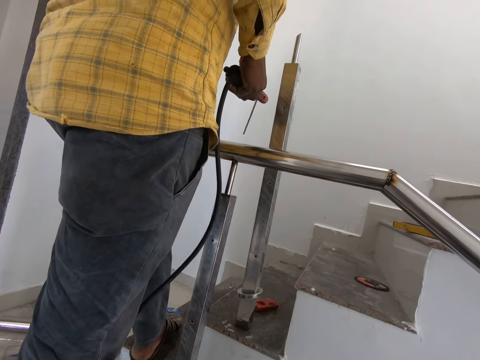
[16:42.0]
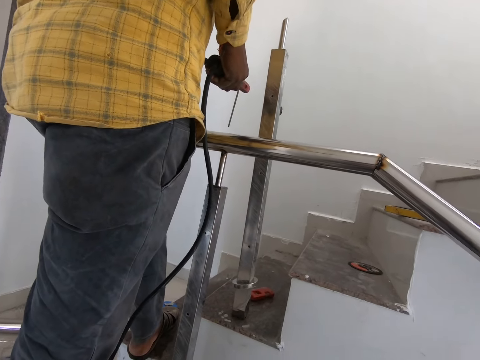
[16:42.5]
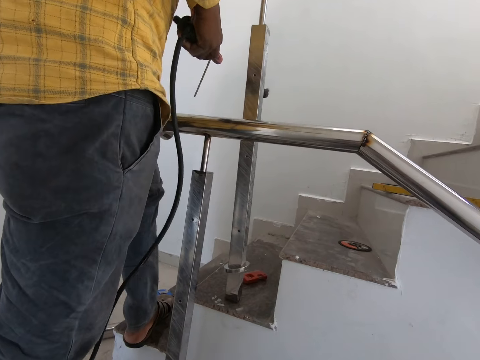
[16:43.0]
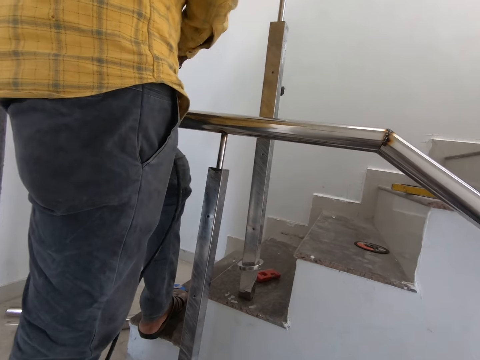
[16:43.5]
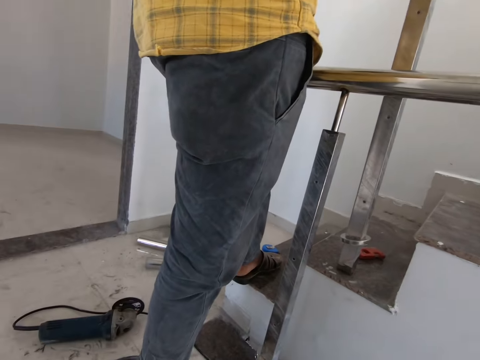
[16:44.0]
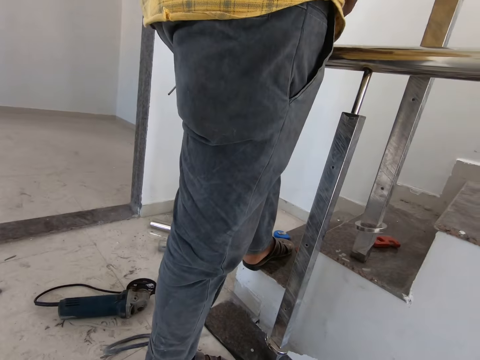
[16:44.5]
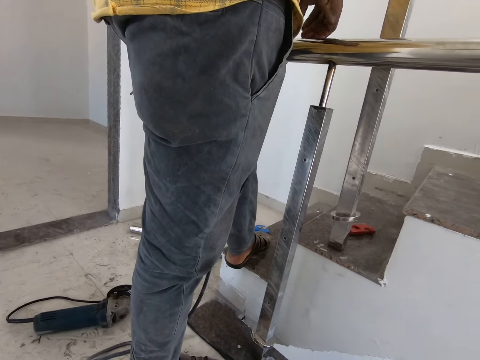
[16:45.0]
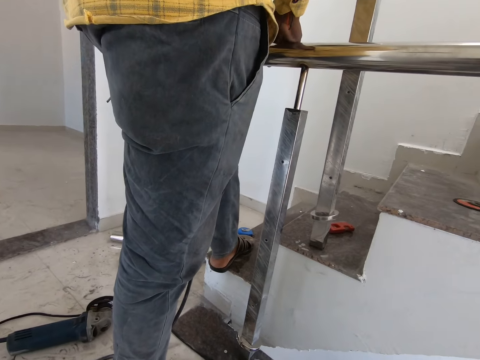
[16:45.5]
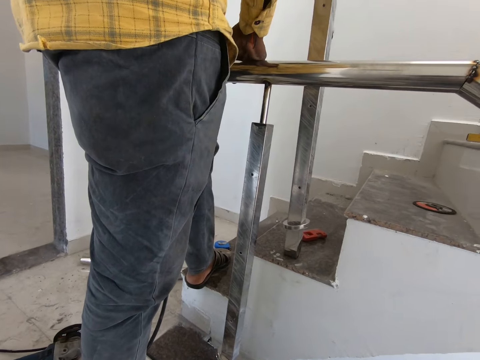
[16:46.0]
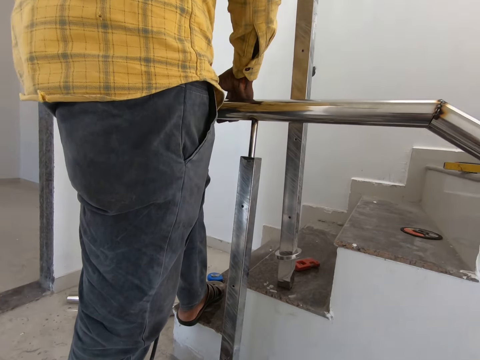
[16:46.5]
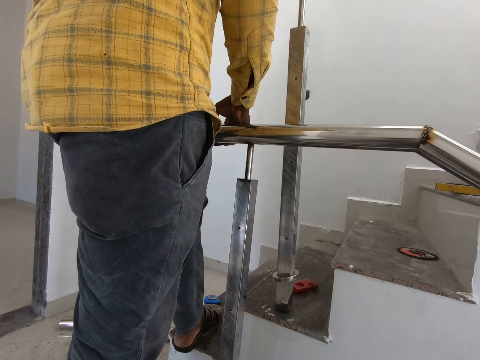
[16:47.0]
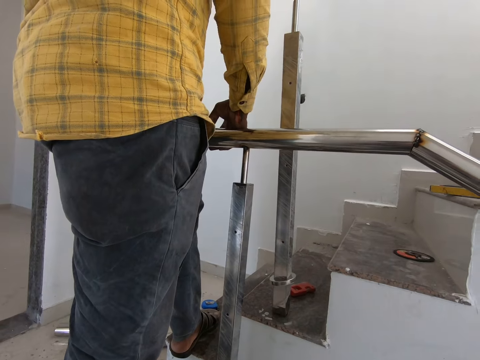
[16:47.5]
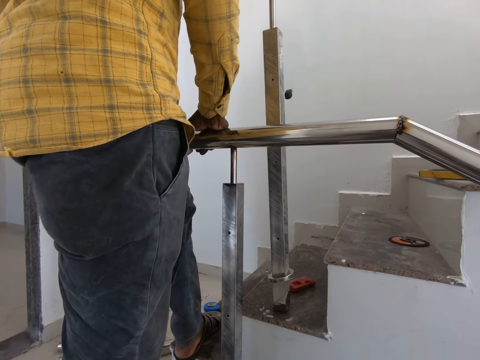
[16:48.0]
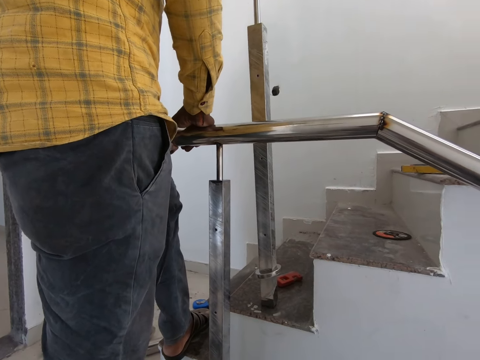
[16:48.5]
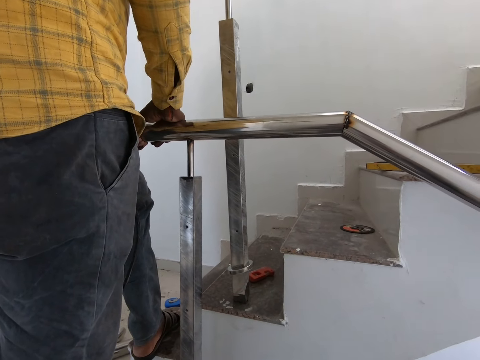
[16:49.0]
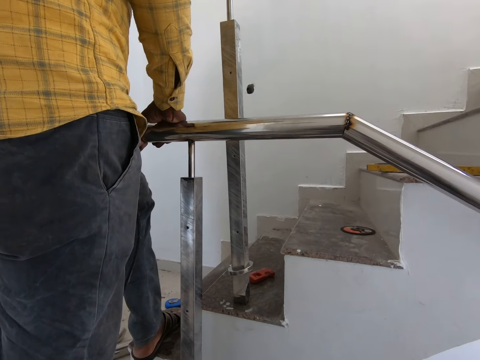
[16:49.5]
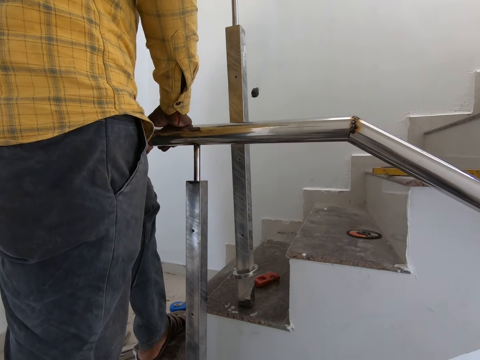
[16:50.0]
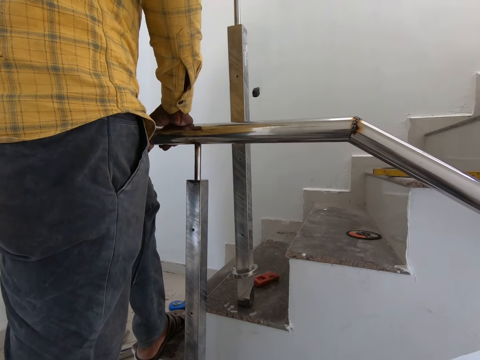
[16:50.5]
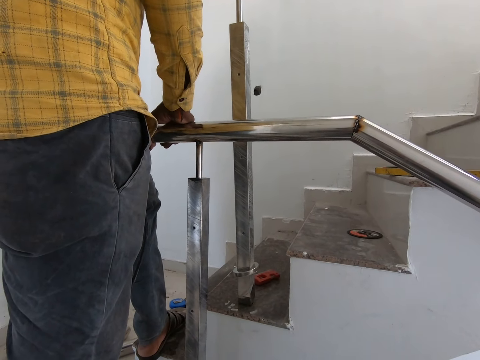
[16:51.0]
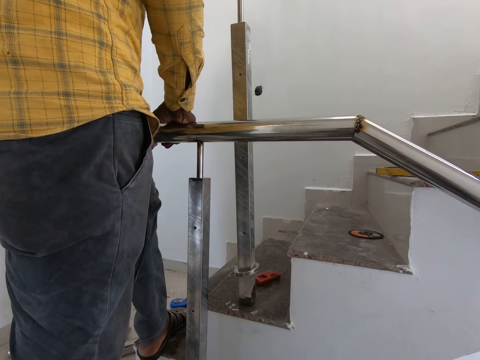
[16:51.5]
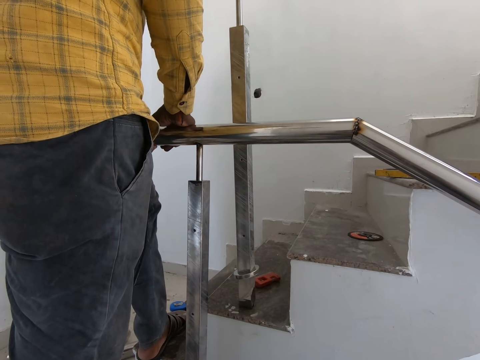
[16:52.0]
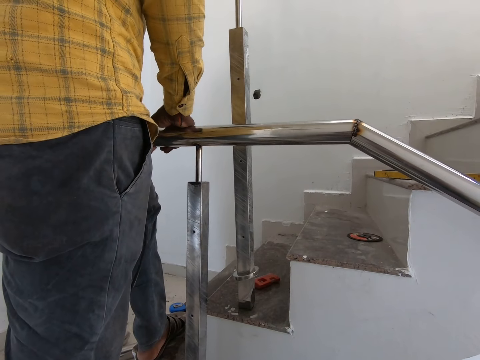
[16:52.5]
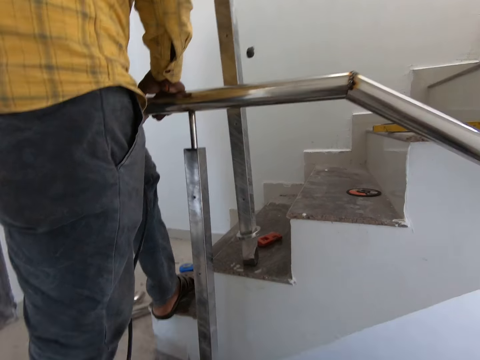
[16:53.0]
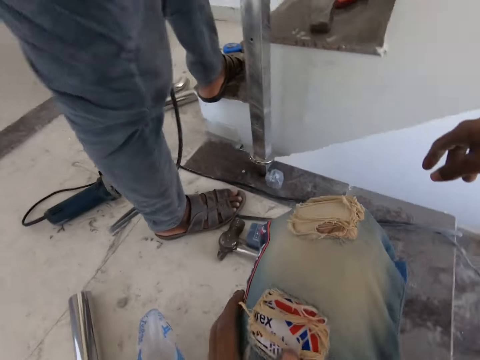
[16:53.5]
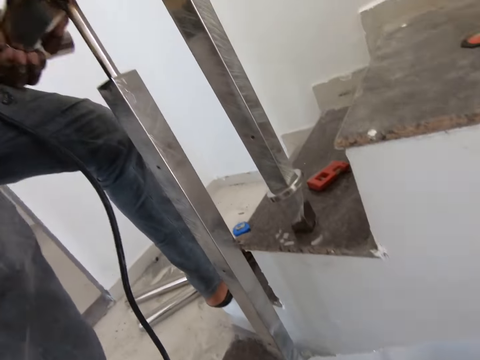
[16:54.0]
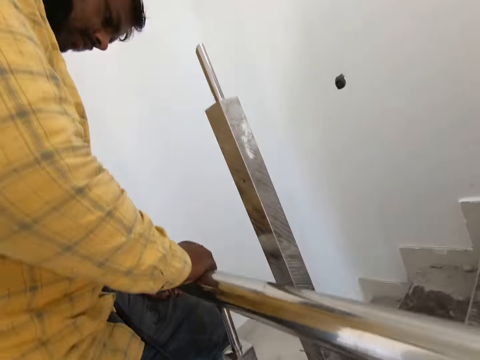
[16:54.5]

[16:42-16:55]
A man joins the metal bars. The camera wearer looks around.

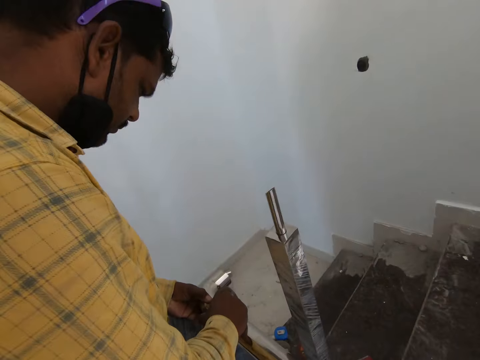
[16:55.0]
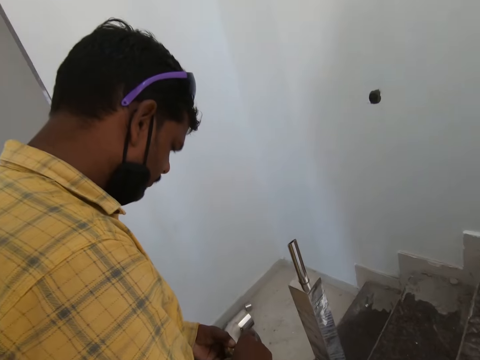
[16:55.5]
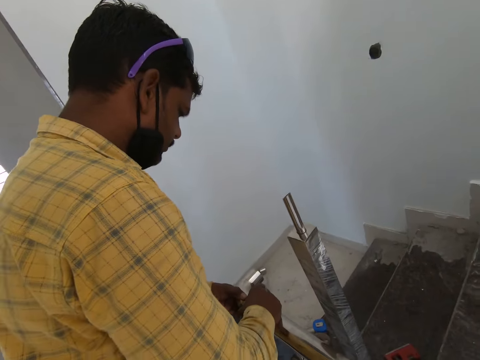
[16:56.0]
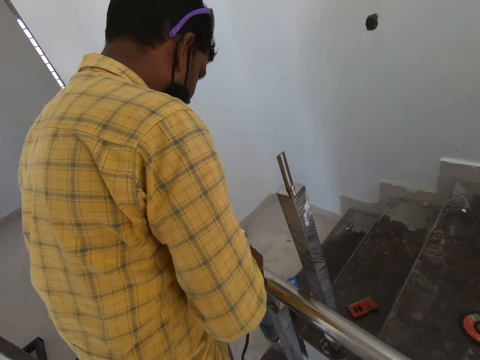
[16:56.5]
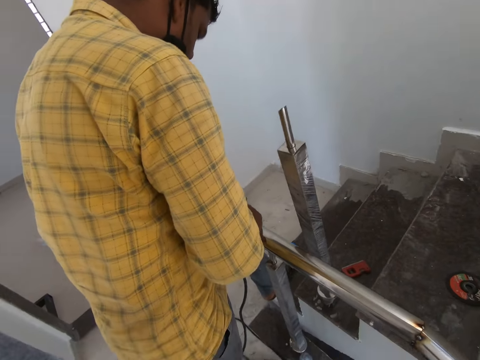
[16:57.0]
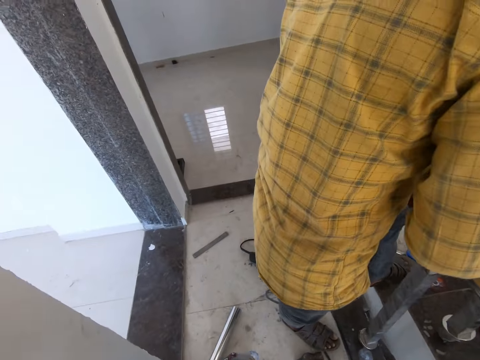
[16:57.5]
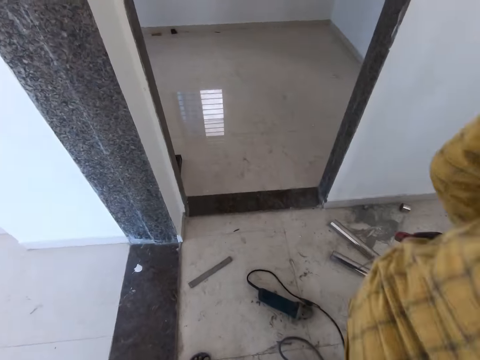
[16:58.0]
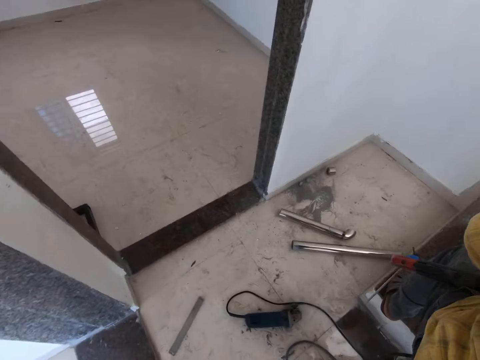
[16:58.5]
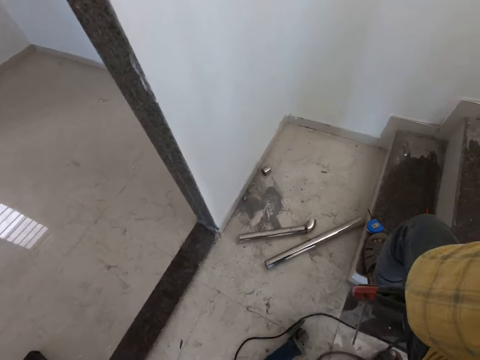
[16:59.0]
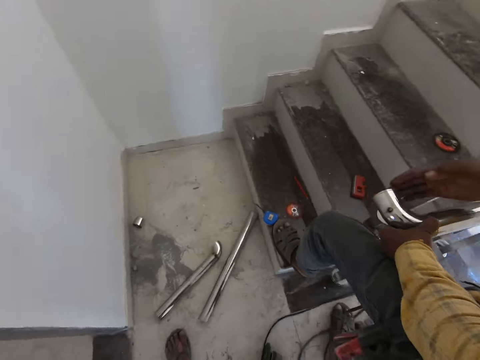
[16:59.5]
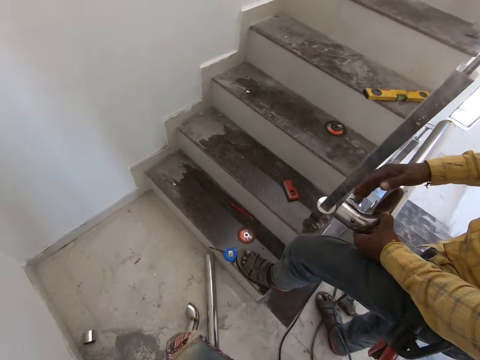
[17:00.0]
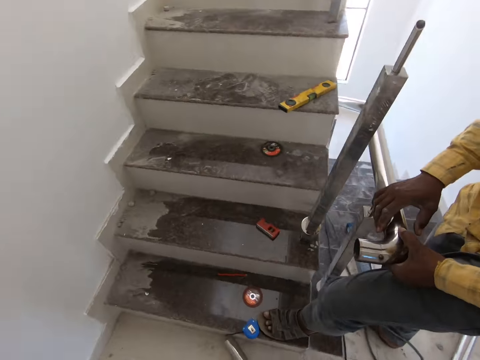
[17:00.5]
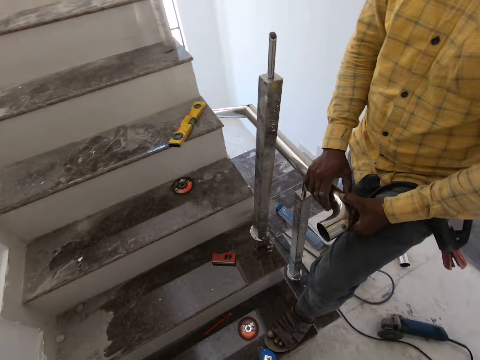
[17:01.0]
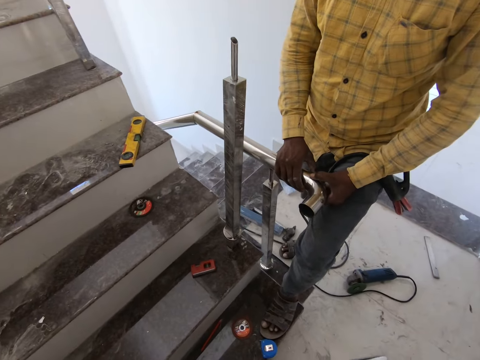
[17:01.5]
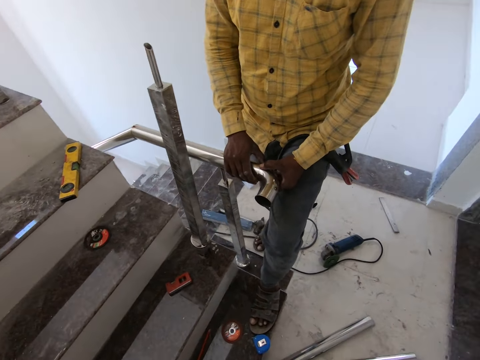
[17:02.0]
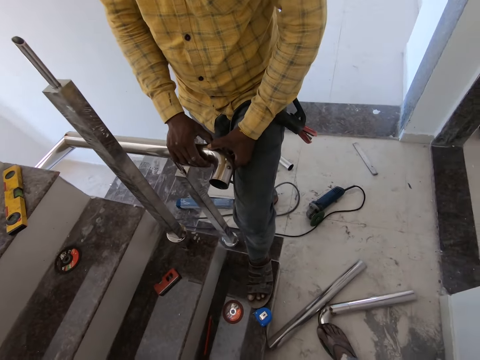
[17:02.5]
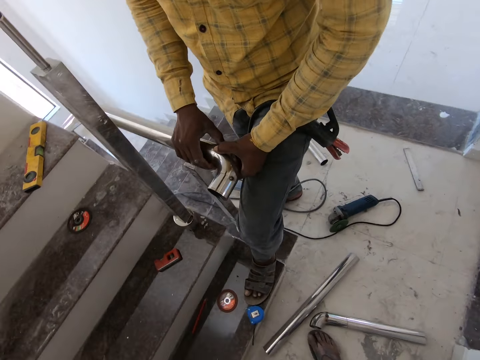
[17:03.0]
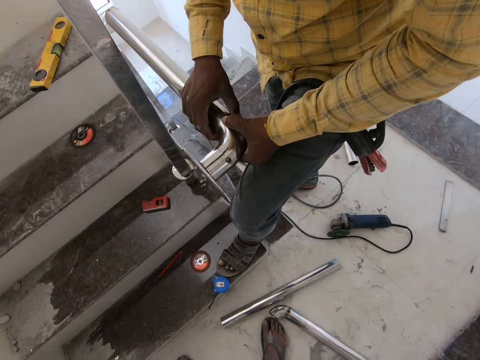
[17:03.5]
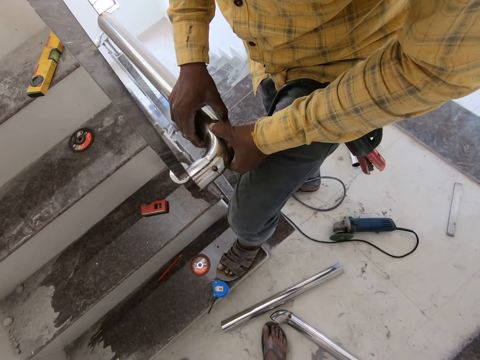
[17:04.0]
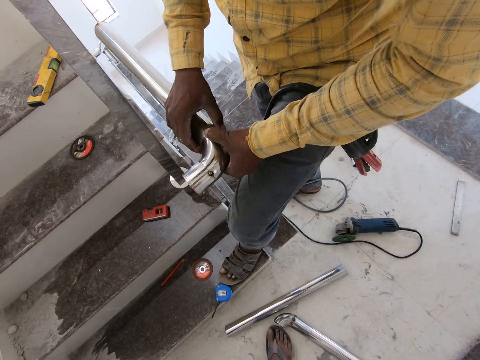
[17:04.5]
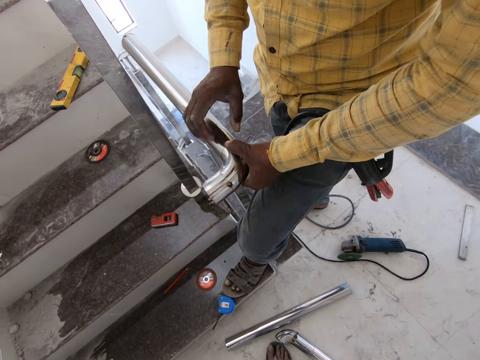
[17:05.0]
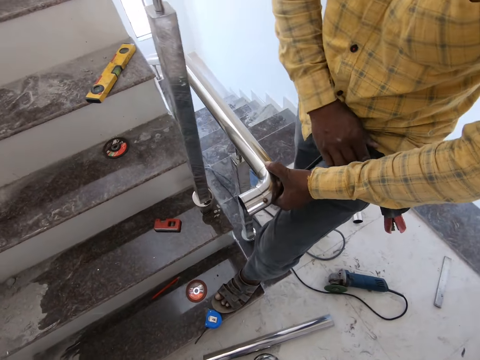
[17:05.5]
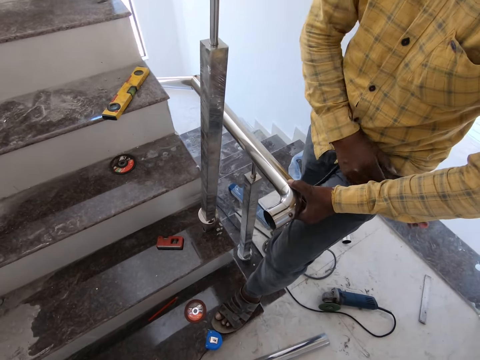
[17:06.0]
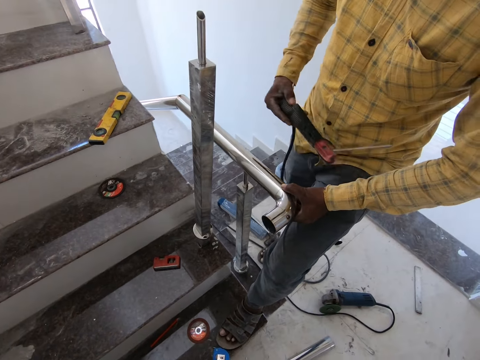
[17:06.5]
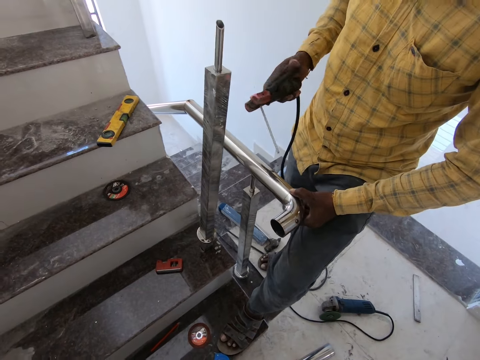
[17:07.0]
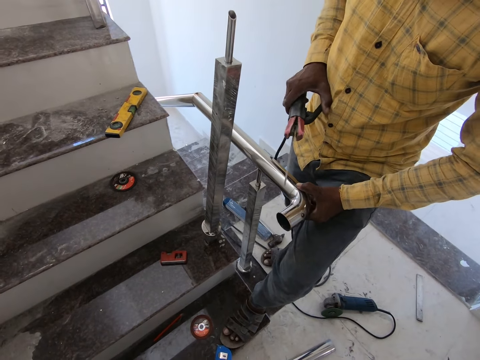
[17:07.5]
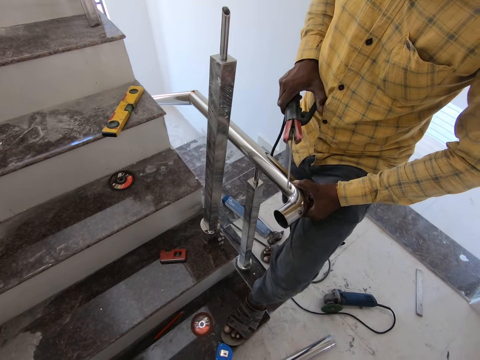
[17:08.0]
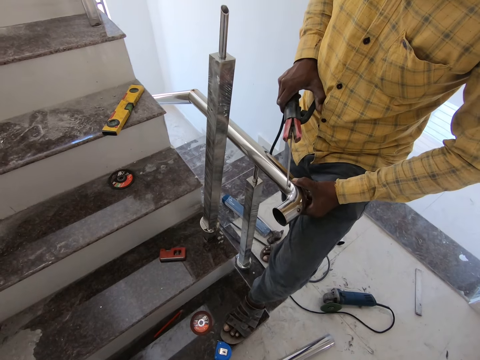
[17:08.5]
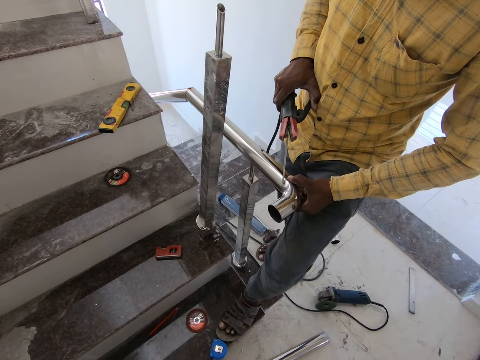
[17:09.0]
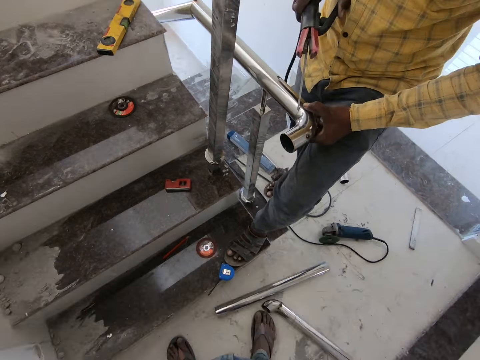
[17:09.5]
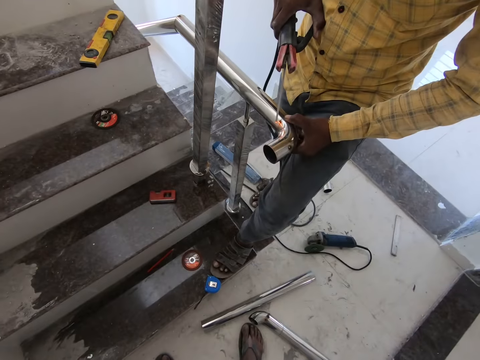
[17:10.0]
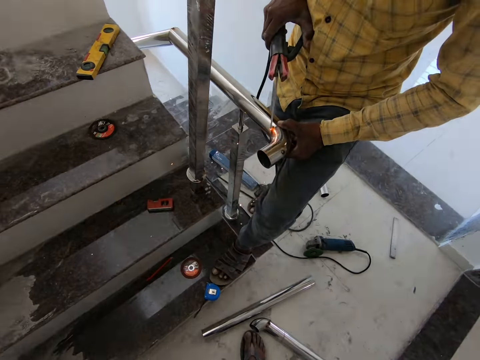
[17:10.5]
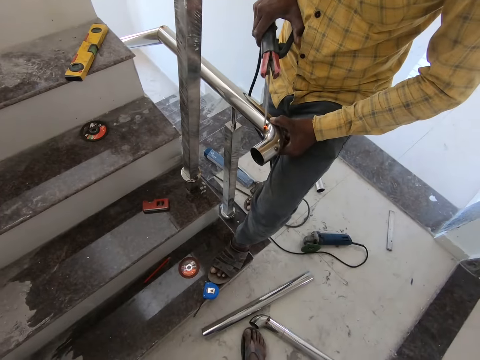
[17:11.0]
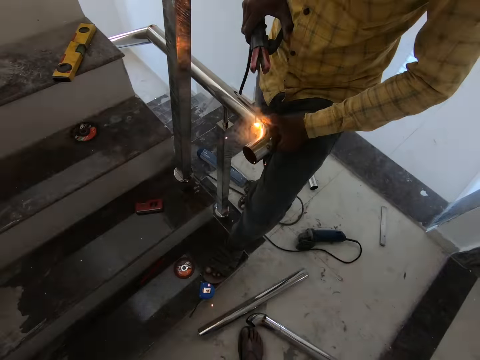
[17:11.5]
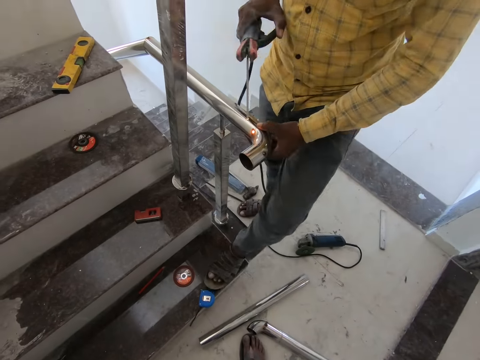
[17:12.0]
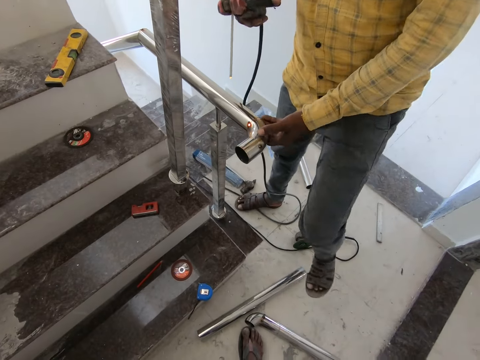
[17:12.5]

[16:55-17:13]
The camera wearer walks to the other side. They take an electrode holder. They weld steel pipes. A man welds a metal bar.
